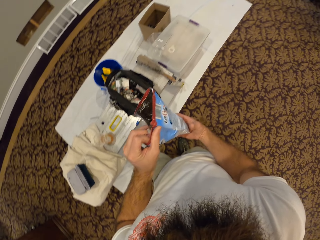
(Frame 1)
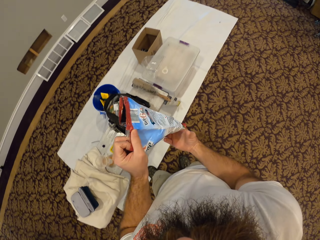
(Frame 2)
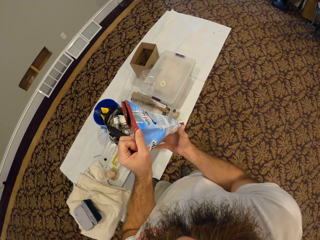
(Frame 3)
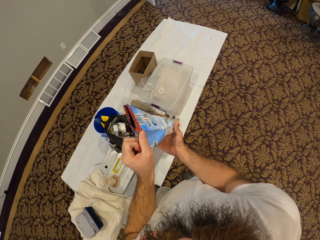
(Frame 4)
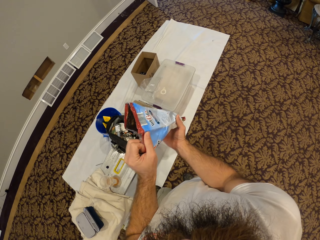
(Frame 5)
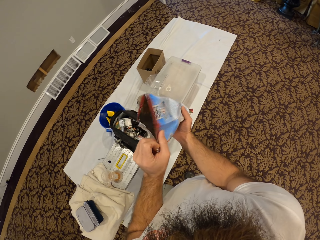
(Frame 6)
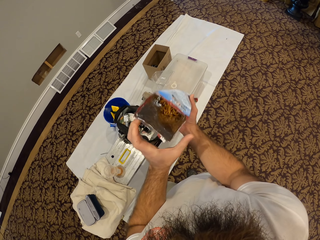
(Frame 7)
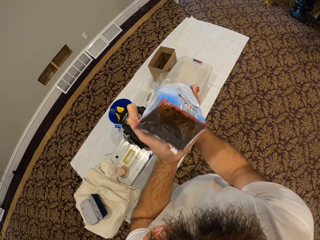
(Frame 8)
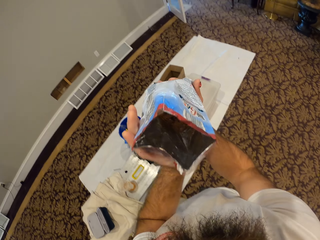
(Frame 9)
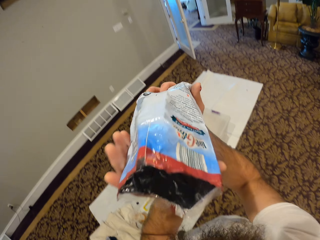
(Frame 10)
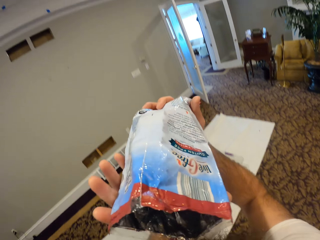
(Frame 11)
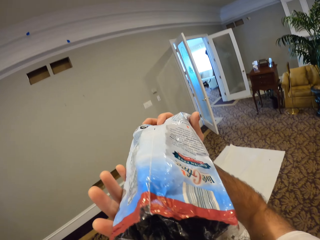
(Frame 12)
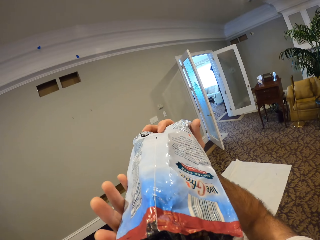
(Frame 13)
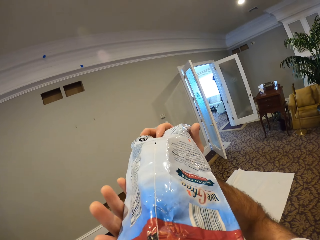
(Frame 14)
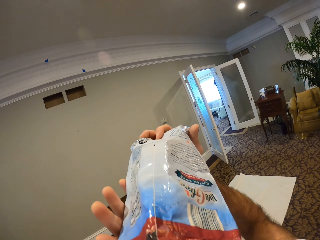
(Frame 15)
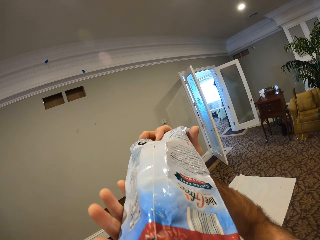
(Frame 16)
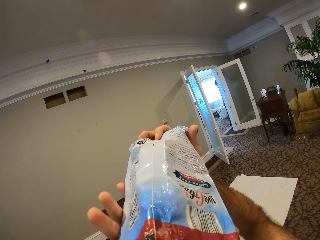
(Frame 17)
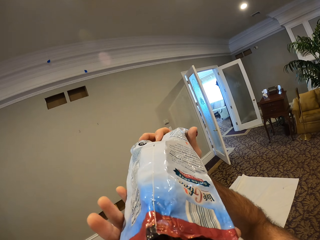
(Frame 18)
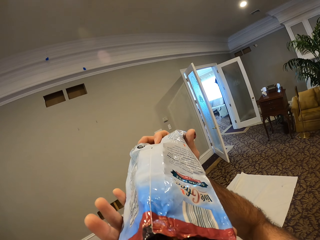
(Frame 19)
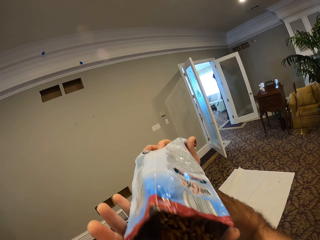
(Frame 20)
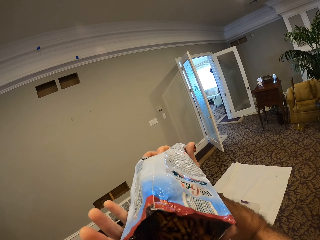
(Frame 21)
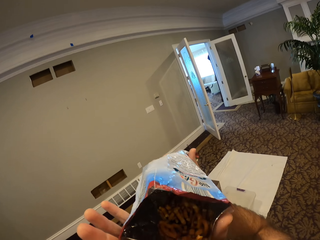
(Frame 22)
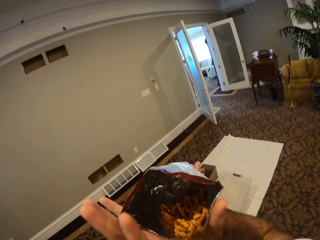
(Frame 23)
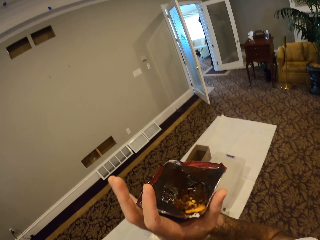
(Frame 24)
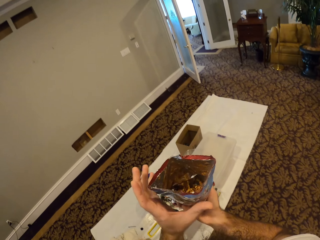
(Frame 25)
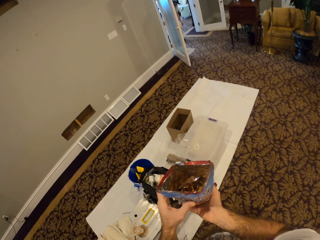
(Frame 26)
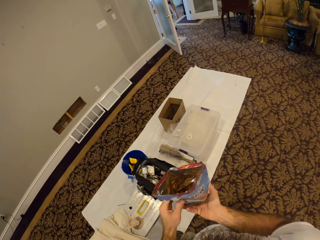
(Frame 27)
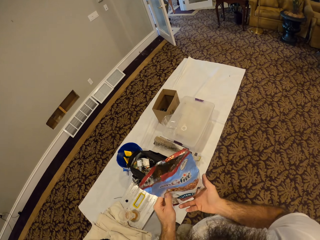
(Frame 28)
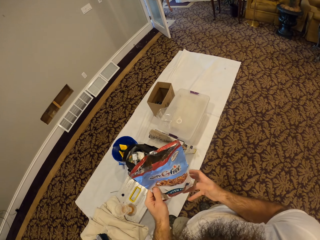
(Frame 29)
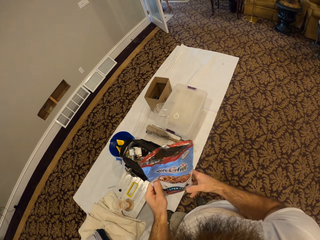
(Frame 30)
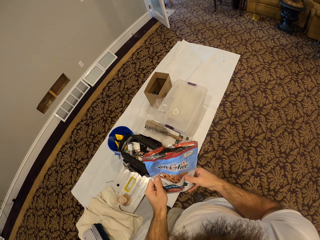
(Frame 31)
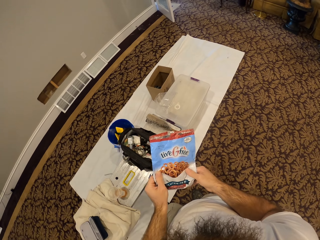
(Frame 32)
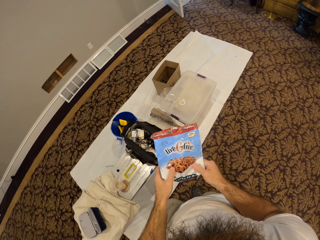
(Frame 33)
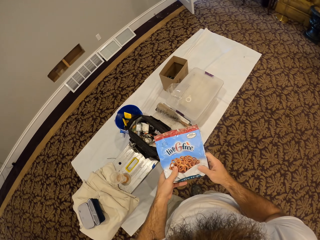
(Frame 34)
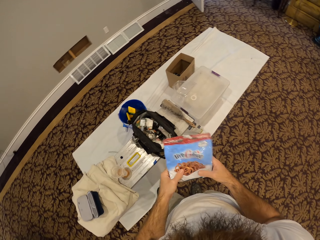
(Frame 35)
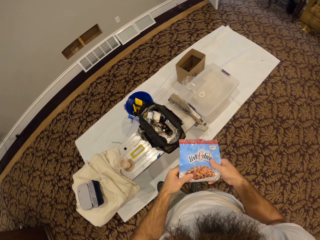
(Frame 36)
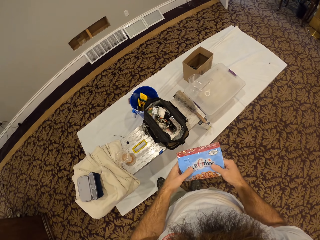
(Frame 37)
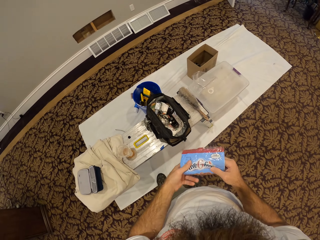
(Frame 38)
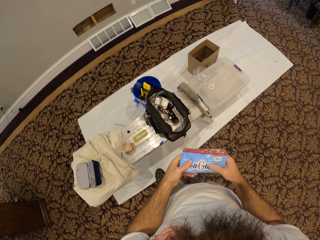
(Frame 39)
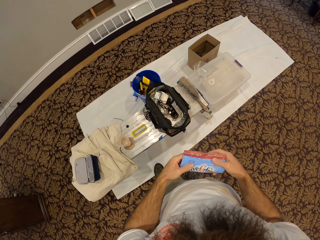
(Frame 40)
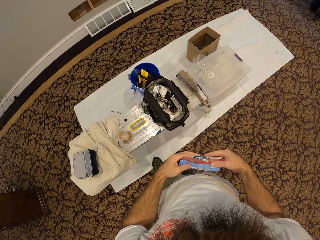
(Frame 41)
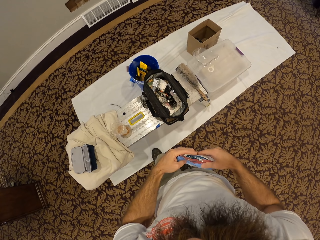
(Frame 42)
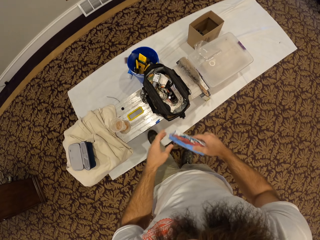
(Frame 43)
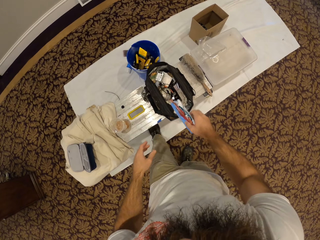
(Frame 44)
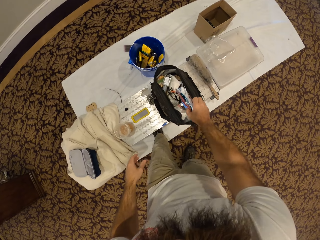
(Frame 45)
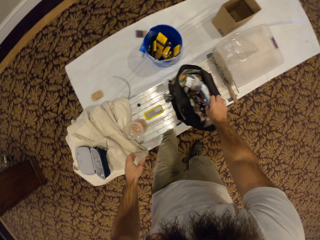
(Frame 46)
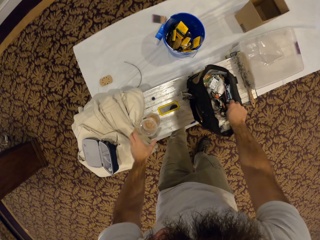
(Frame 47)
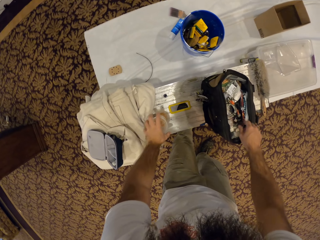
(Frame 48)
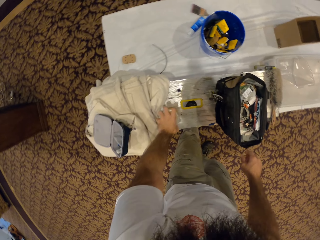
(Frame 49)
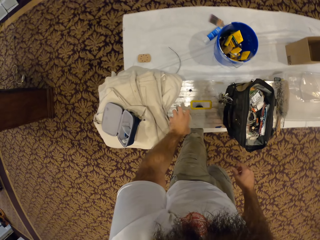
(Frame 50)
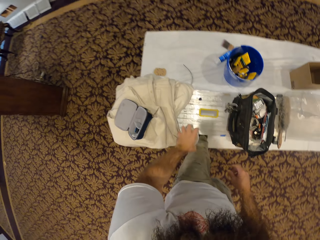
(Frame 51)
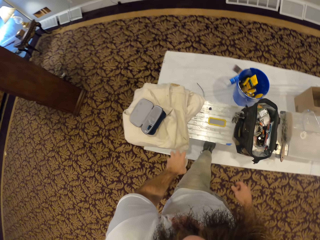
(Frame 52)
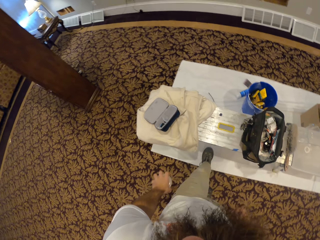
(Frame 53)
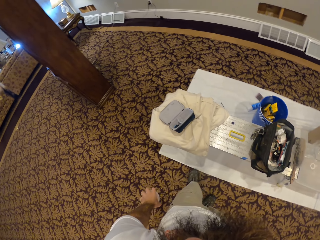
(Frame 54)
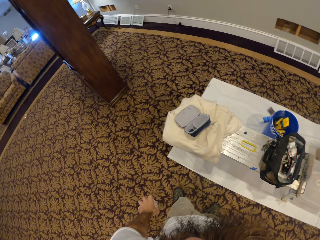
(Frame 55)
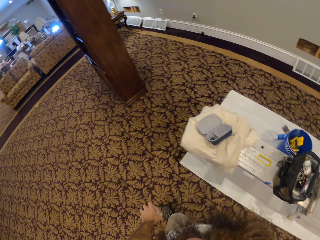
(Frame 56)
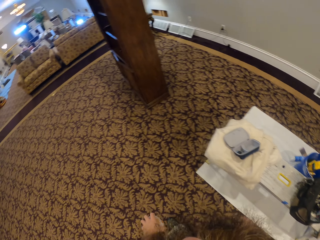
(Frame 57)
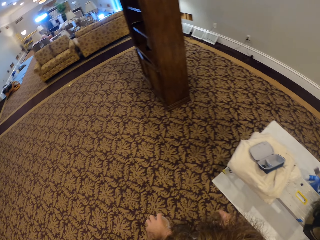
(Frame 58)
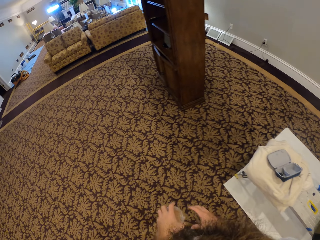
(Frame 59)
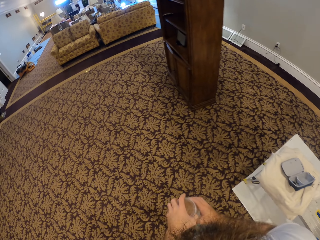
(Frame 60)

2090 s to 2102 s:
The camera wearer pours the snacks into his mouth. He folds the snack's packet. He eats the snacks. He drops the sachet nylon in the bag on the table with his right hand. He picks a plastic cup from the table with his left hand. He walks.

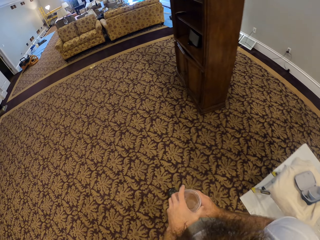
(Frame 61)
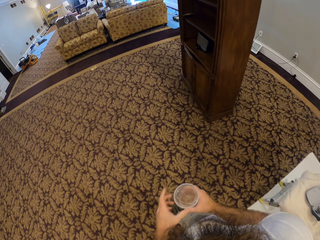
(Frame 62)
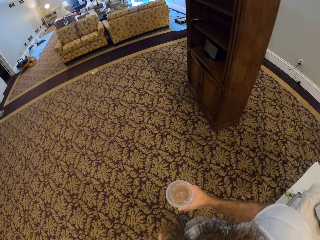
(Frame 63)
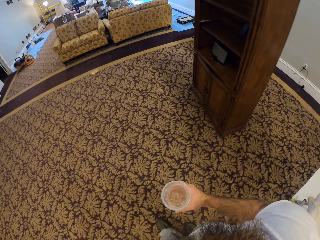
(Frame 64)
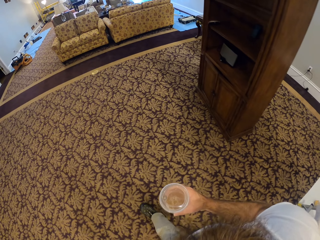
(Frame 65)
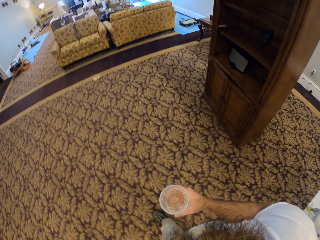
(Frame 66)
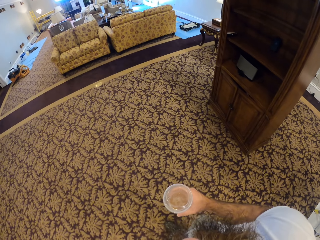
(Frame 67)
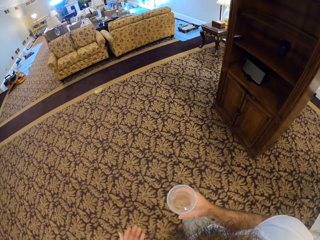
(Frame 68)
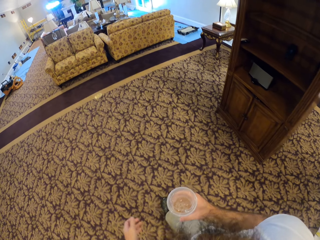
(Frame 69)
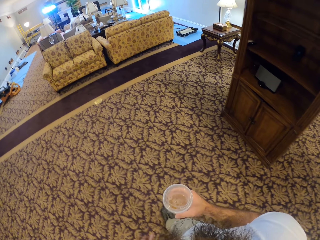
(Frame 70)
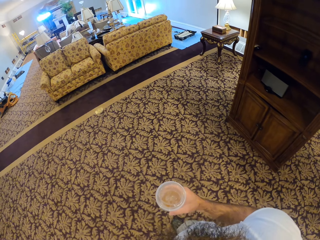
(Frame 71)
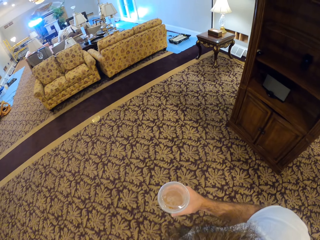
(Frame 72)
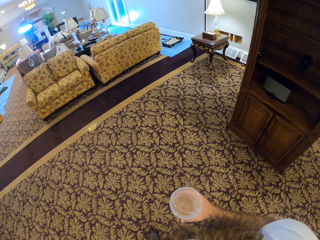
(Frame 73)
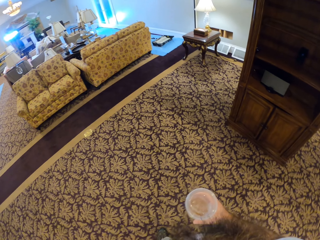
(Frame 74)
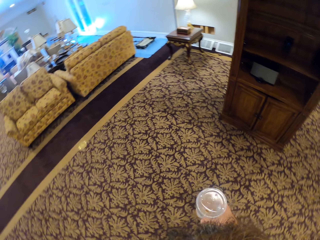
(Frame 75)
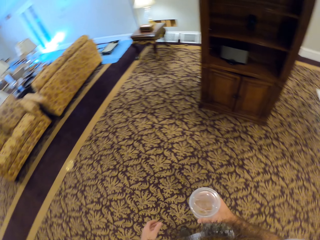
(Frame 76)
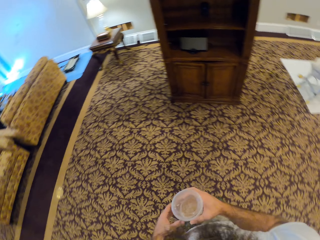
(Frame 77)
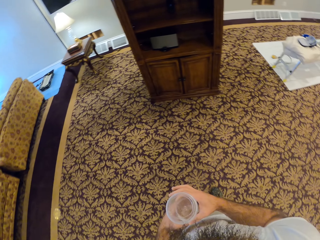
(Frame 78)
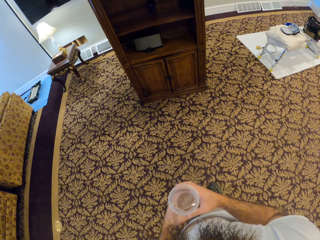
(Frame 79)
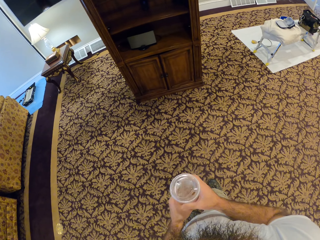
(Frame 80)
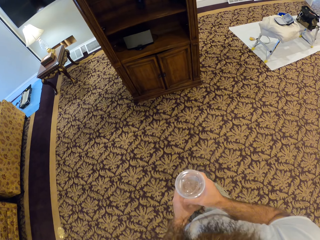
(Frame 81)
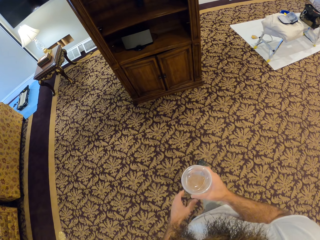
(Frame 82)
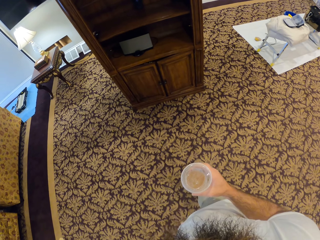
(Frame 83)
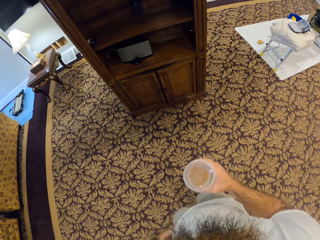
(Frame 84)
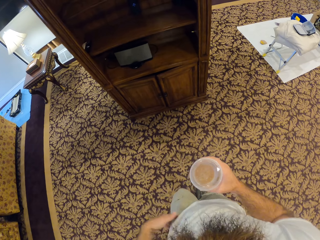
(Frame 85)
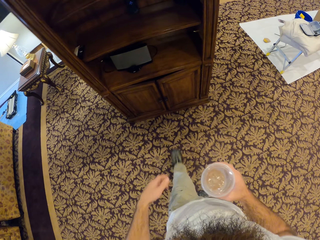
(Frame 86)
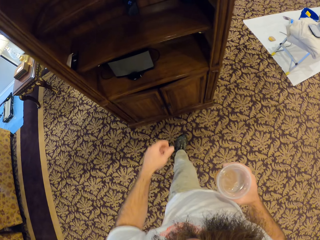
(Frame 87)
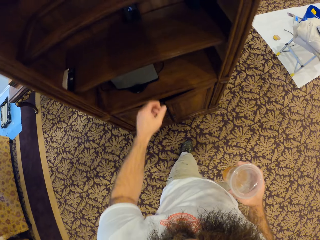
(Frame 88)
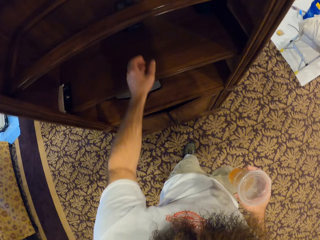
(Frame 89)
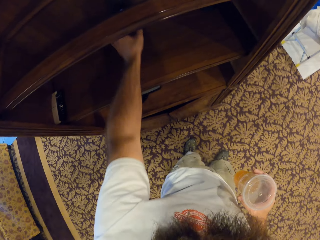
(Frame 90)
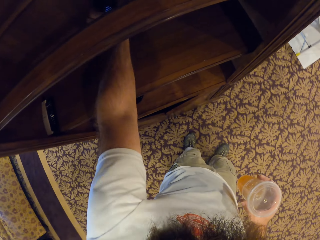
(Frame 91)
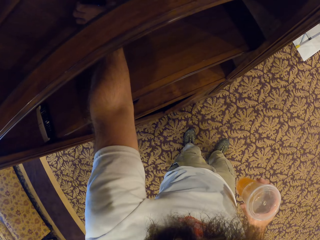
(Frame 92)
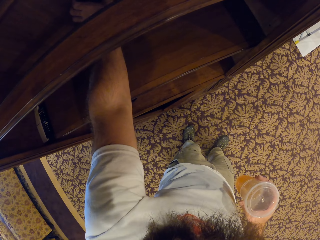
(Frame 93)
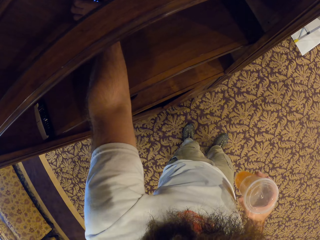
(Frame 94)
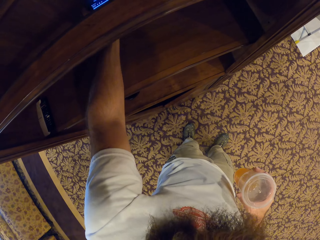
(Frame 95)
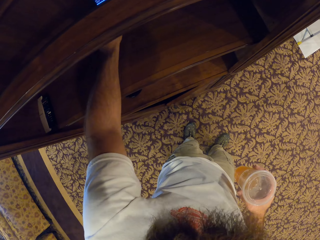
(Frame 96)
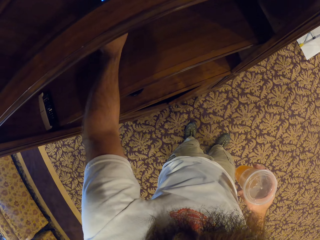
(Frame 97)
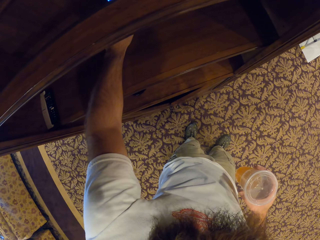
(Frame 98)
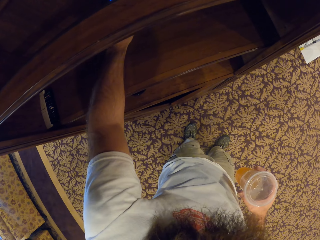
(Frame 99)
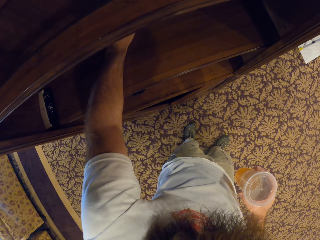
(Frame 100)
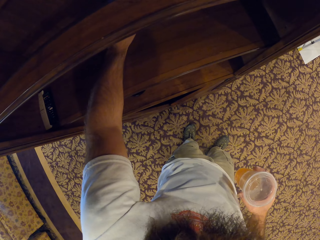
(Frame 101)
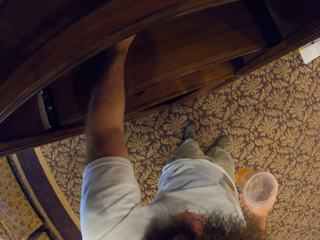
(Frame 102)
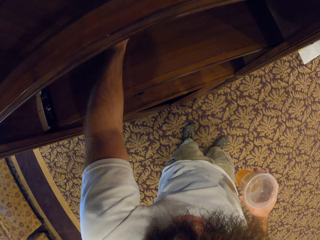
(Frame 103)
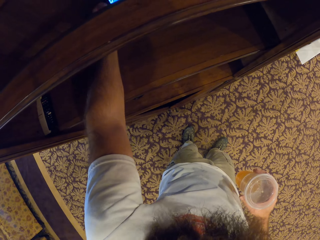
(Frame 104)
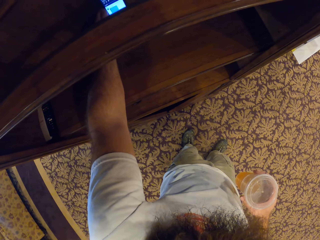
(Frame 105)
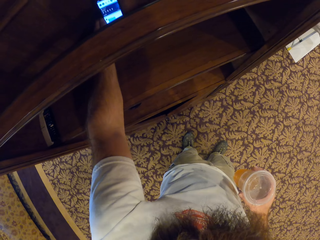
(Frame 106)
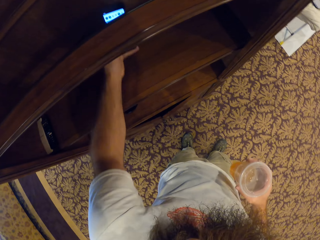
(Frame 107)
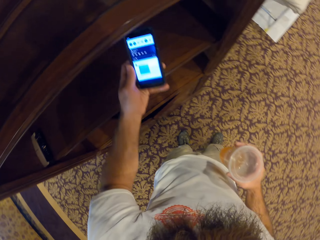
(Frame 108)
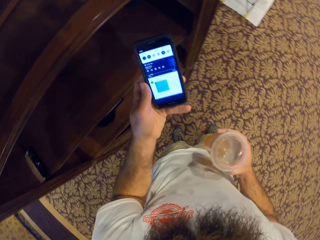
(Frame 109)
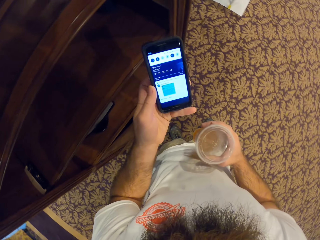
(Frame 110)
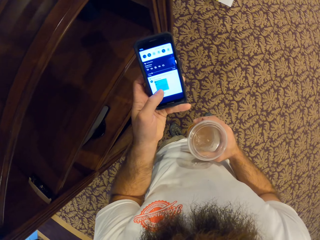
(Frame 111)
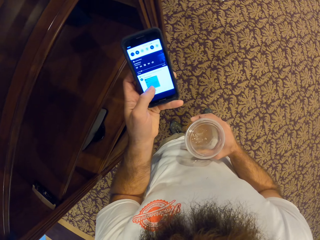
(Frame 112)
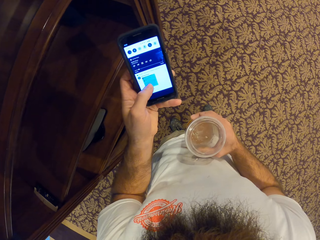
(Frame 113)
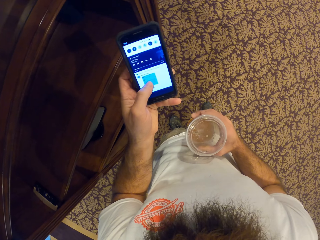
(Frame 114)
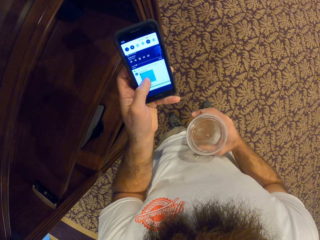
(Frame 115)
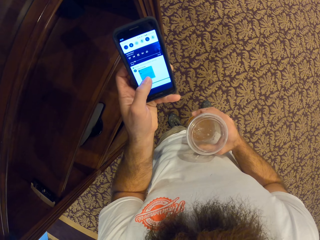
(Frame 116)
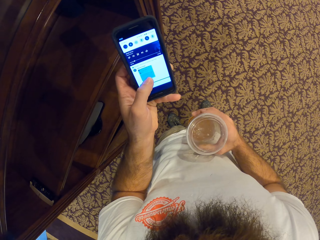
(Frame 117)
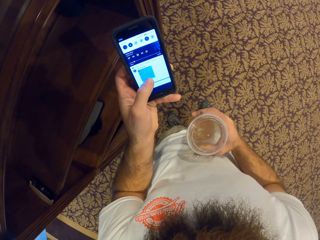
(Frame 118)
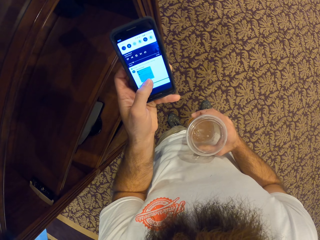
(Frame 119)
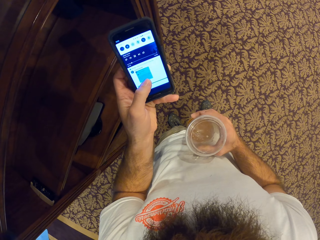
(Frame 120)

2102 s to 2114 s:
The camera wearer moves the plastic cup or drink to his right hand. He walks. He stops. He holds the drink with both hands. He walks to the cabinet. He stretches out the left hand. He picks the phone from the shelf with his left hand. He holds the phone with the left hand. He operates the phone with both hands. He swipes on the phone's screen.
